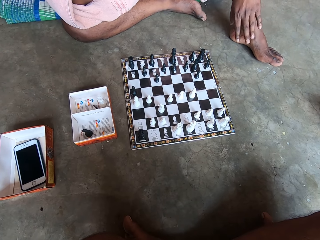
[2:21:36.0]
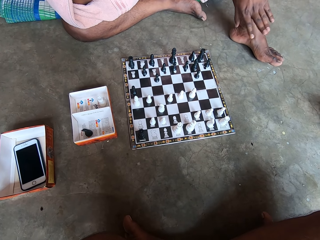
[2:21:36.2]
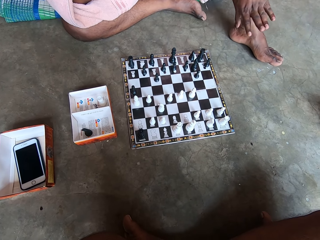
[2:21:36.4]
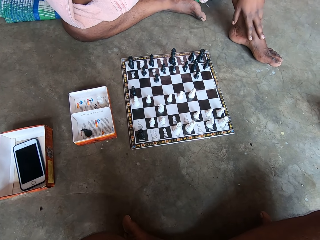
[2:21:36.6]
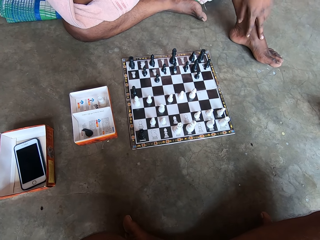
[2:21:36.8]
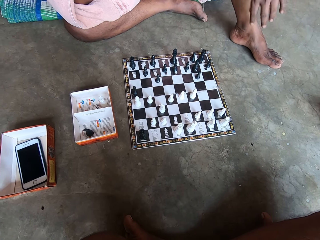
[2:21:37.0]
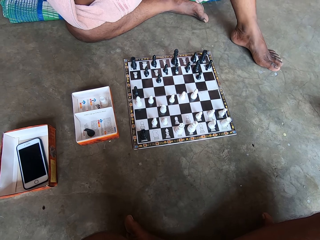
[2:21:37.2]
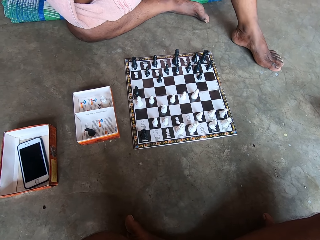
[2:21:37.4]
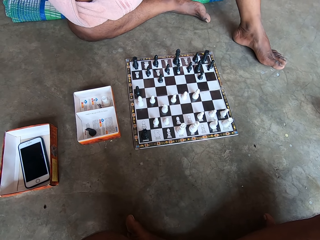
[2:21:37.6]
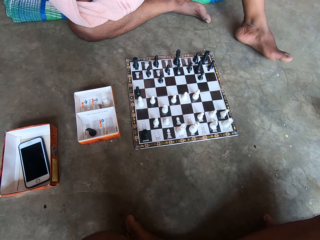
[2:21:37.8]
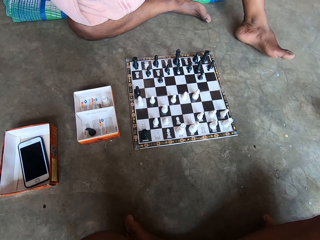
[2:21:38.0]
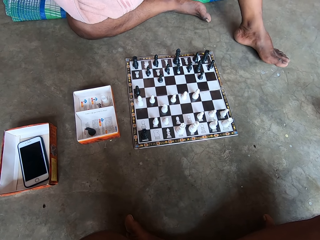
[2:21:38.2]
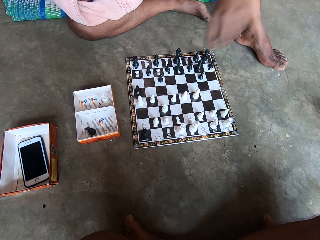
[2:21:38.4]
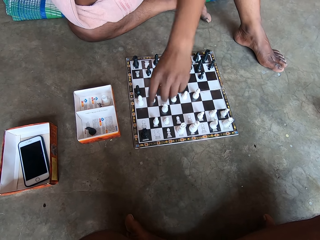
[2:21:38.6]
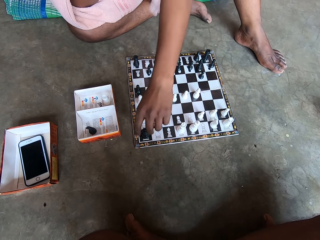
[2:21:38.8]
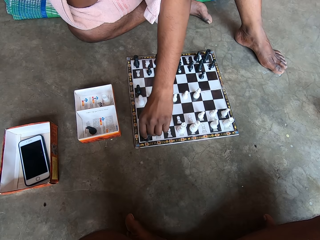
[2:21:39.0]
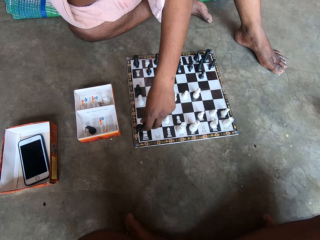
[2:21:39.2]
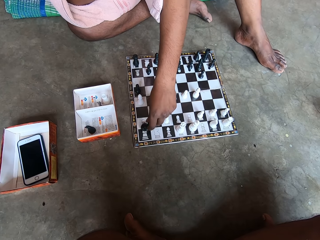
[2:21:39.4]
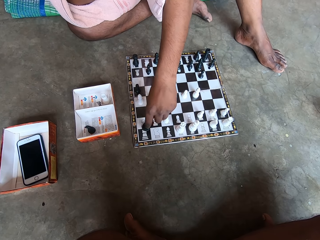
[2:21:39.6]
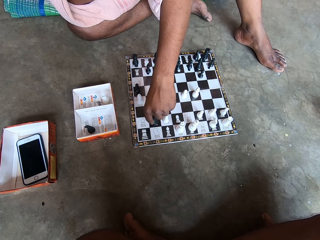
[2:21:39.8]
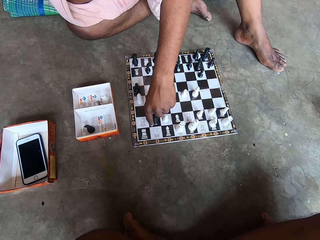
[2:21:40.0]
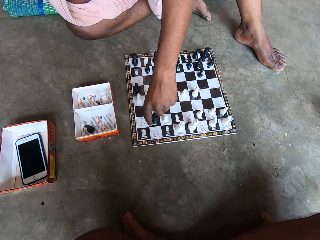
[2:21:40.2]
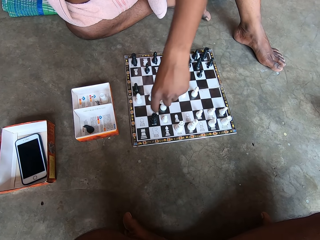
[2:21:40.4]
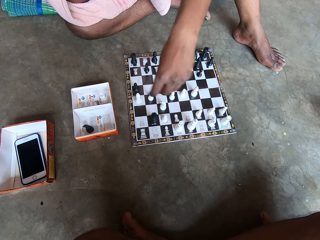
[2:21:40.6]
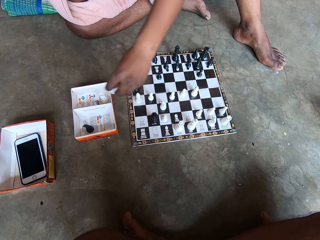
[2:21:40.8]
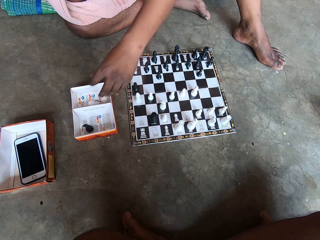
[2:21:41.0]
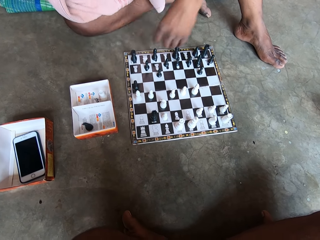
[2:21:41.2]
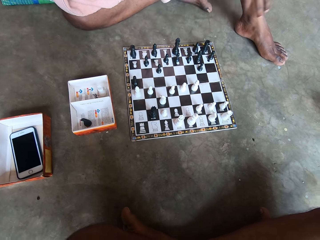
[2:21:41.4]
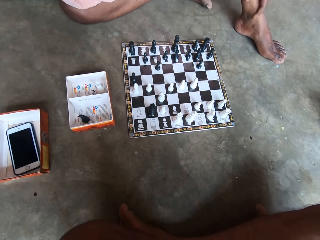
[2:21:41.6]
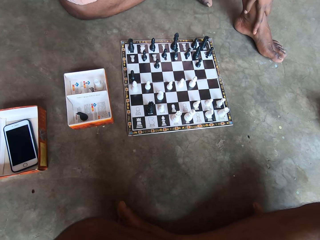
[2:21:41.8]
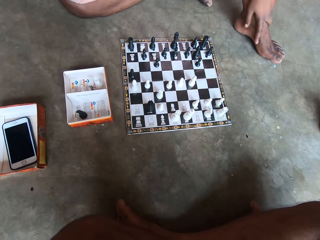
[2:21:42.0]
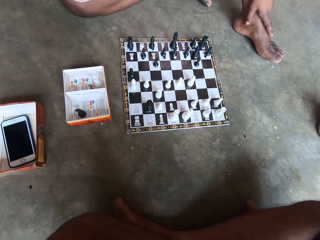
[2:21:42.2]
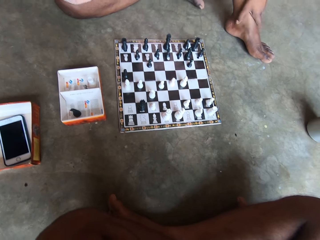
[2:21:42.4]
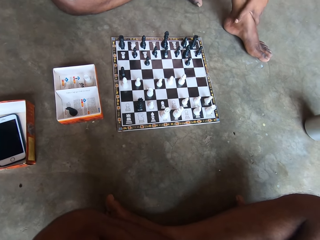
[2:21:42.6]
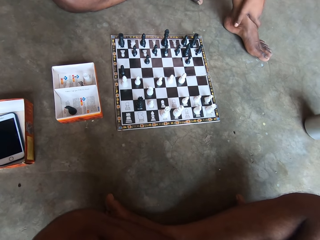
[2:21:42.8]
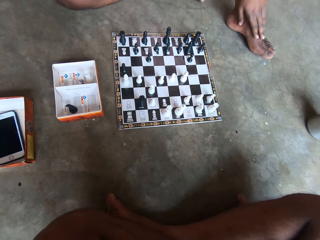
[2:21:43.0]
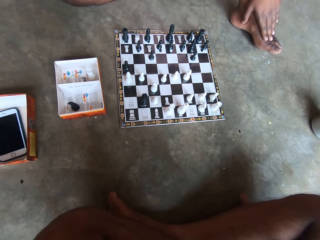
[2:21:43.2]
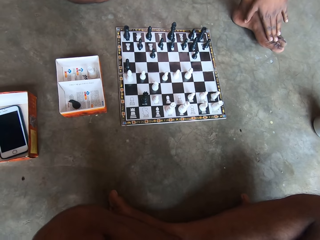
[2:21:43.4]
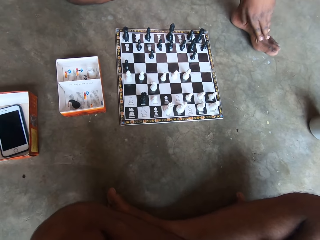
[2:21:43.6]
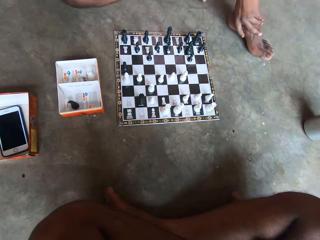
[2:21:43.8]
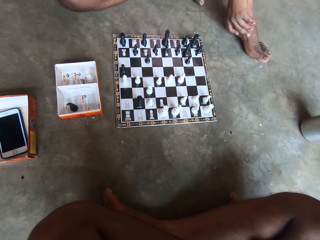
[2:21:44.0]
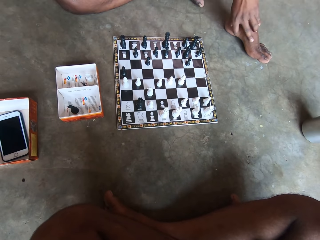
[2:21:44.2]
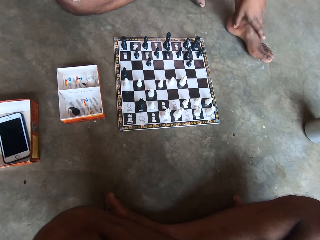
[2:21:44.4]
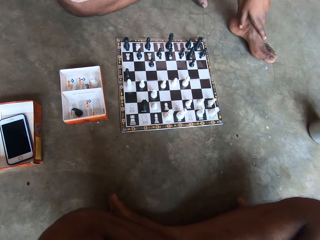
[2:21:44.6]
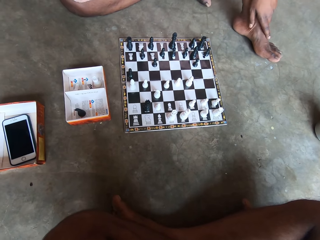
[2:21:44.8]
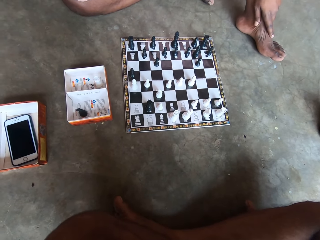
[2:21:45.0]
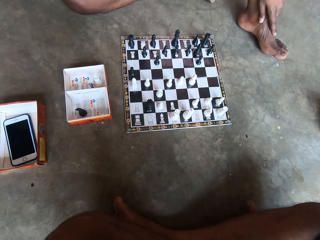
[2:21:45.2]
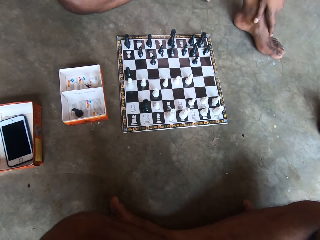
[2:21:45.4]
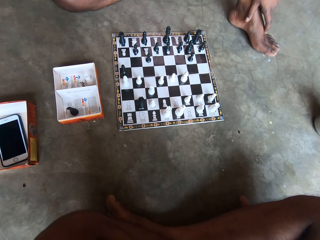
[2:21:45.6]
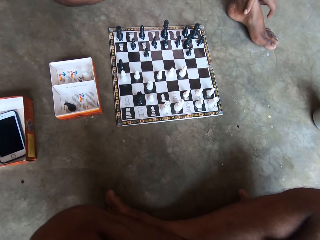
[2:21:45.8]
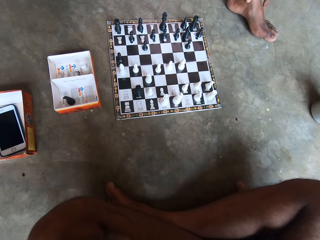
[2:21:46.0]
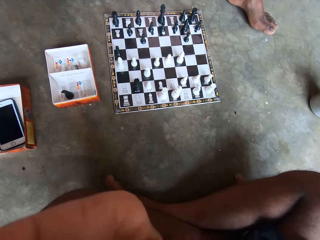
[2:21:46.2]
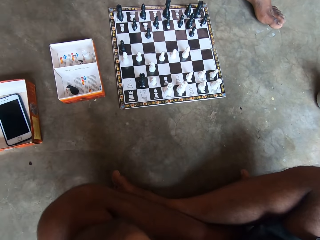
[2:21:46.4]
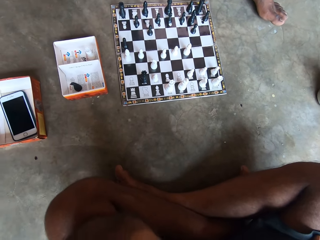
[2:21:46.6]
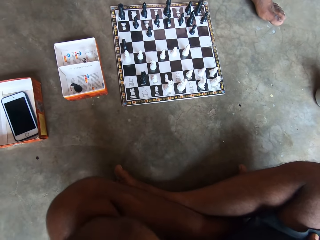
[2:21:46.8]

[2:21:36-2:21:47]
A man scratches his left leg and raises his left hand. The man moves another black piece on the chess board on the floor. The man picks up a black chess piece from the chess board and places the black chess piece on the chess board. The man picks up a white piece from the chess board. The man drops the white piece into the carton by the chess board. The man rubs his hand on his feet. The man holds his left leg. The man rubs his left leg.

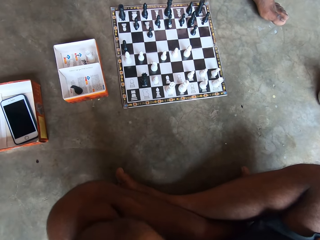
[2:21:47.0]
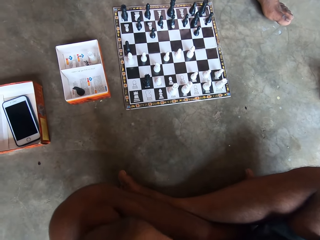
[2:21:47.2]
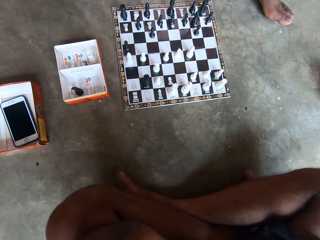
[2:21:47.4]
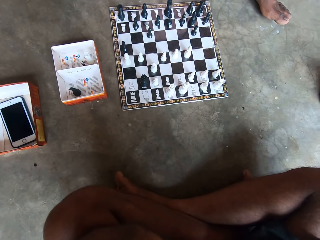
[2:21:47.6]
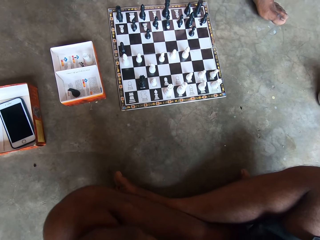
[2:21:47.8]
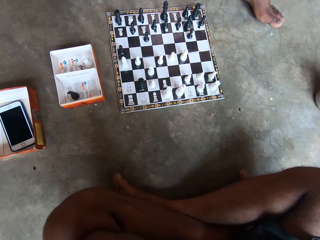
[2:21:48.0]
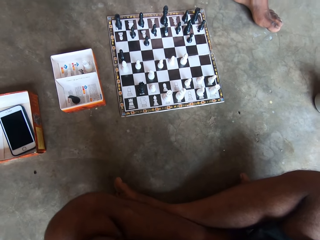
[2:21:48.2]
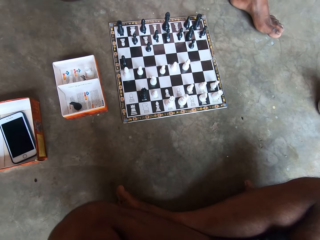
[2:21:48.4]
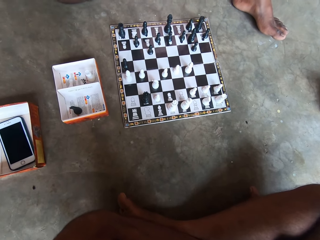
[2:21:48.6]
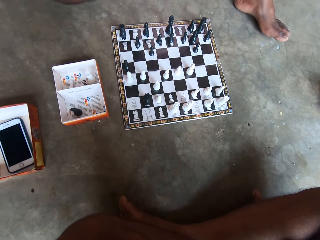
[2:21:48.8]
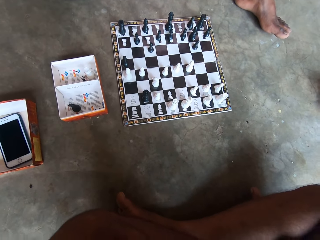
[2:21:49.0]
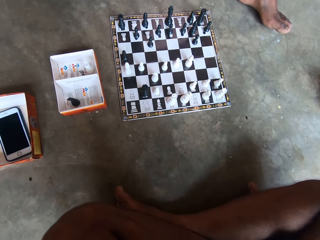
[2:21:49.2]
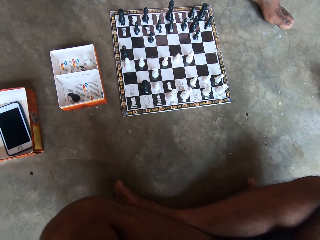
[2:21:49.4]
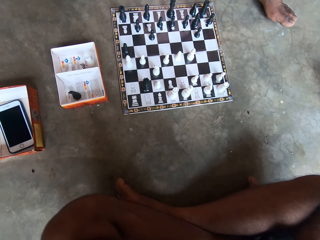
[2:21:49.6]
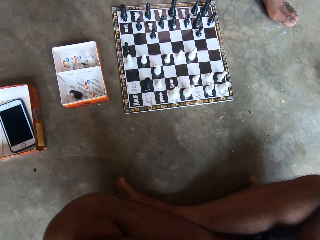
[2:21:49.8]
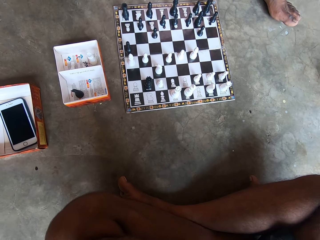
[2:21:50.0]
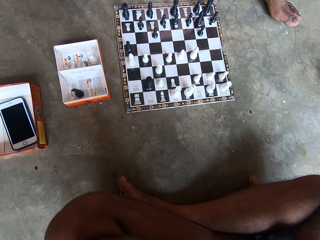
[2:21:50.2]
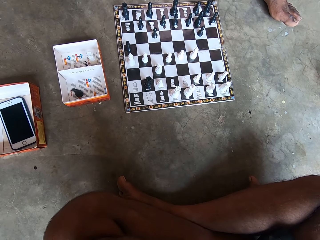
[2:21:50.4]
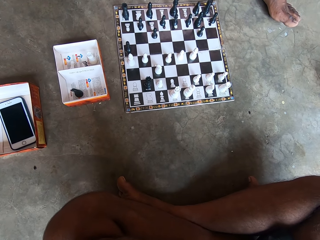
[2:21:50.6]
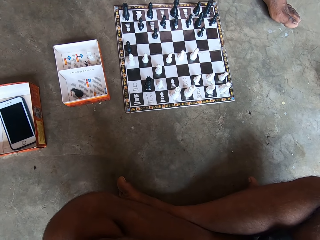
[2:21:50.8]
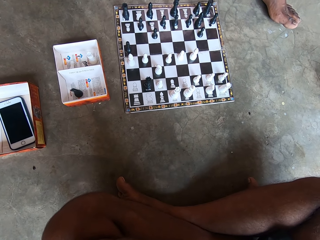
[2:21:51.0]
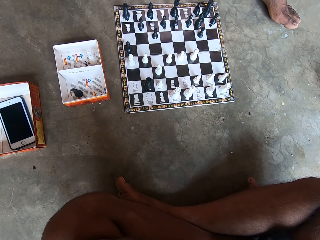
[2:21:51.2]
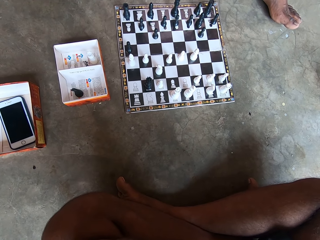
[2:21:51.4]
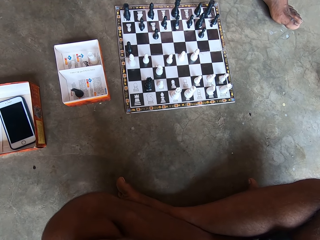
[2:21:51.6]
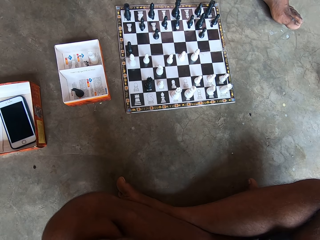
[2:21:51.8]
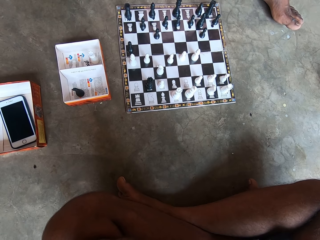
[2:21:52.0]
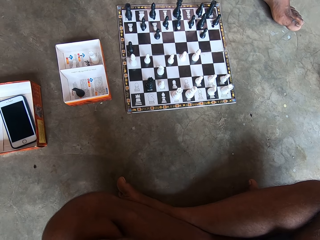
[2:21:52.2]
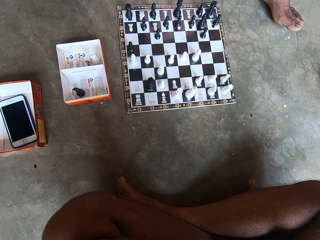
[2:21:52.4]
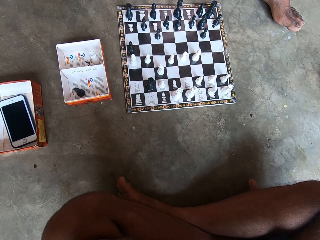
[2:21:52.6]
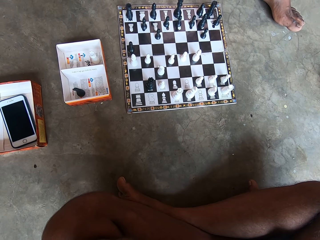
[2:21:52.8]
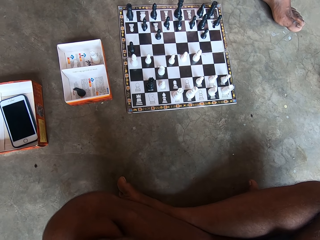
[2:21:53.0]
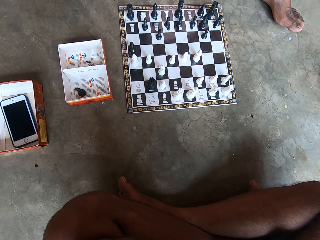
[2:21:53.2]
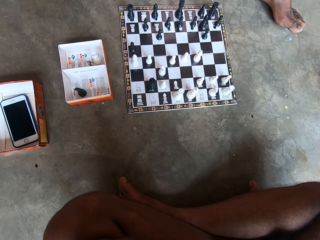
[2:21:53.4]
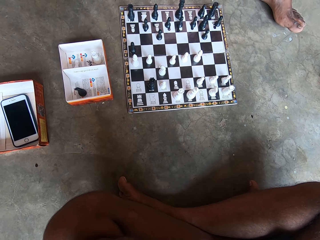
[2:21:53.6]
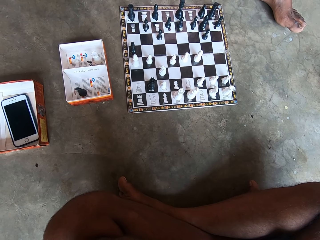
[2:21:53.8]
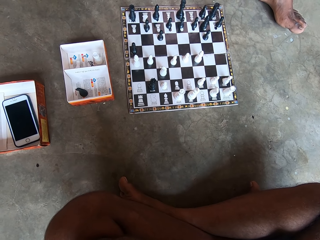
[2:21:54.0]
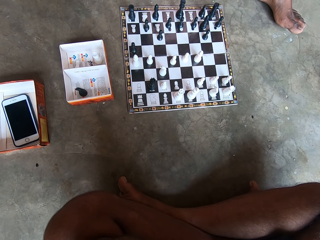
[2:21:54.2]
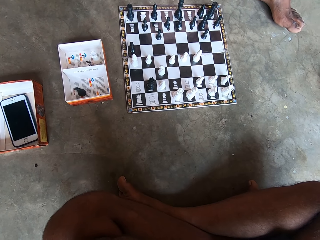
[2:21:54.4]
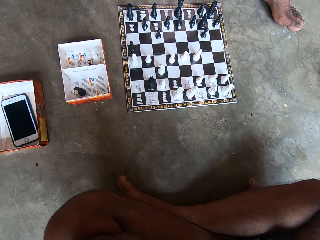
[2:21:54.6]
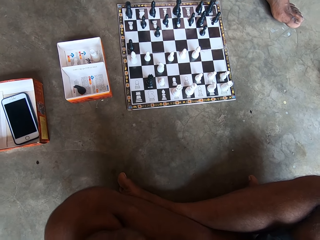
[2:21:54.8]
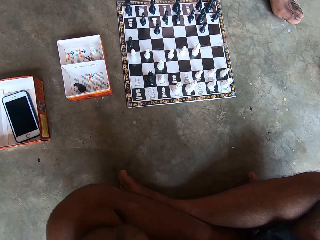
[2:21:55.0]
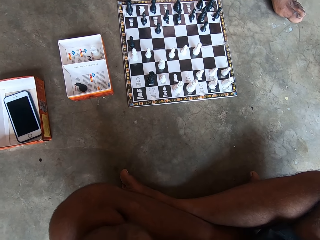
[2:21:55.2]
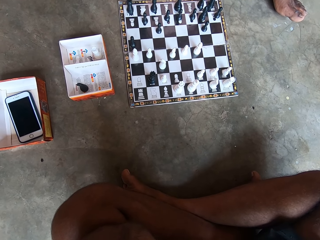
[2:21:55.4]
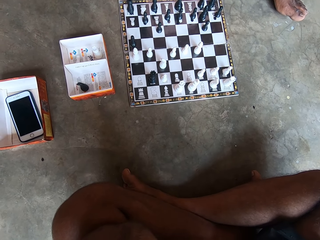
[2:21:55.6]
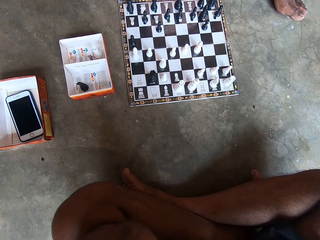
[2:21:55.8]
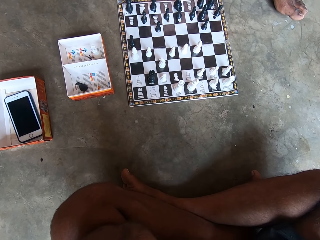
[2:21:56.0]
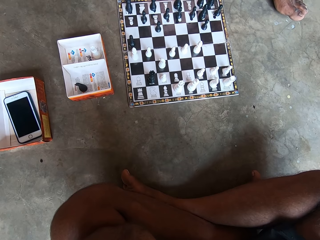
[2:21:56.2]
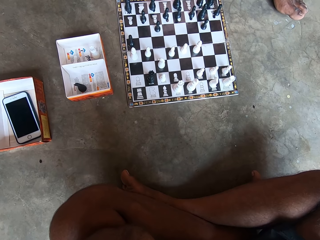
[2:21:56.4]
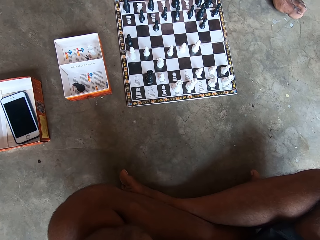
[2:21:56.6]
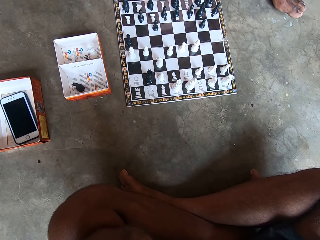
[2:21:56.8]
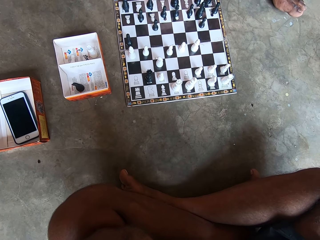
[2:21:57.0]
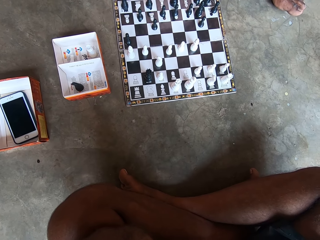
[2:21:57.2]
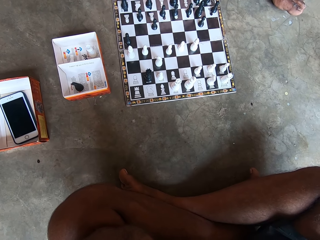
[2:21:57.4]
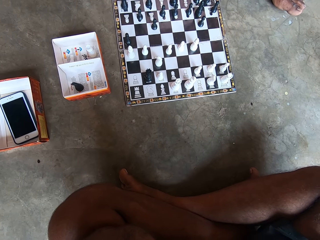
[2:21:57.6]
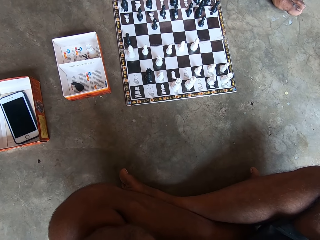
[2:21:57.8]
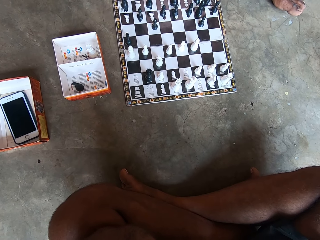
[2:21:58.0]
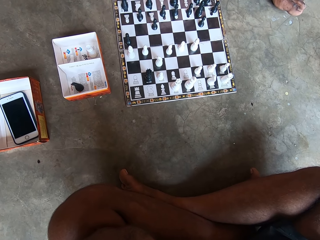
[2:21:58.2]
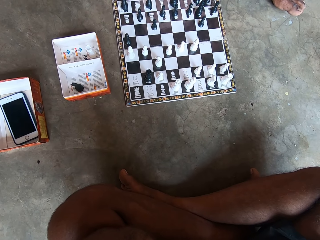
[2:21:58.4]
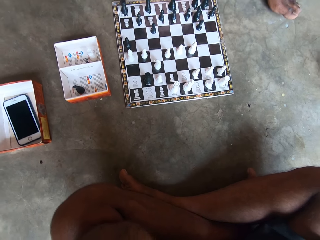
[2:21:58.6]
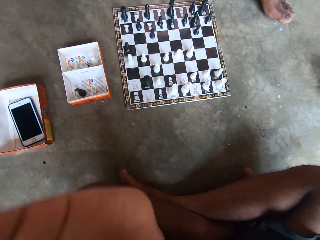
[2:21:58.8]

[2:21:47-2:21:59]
The camera wearer looks at the chess board.
